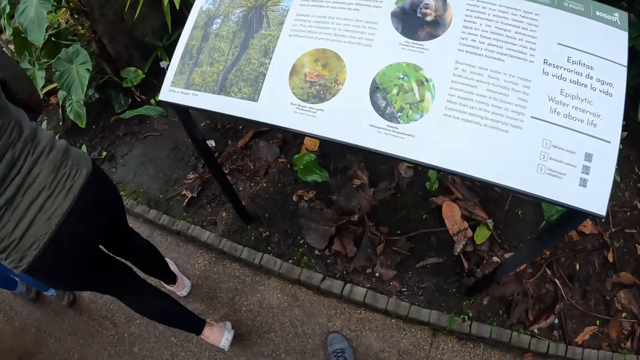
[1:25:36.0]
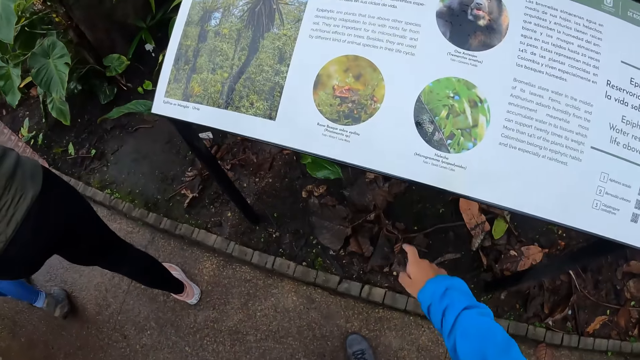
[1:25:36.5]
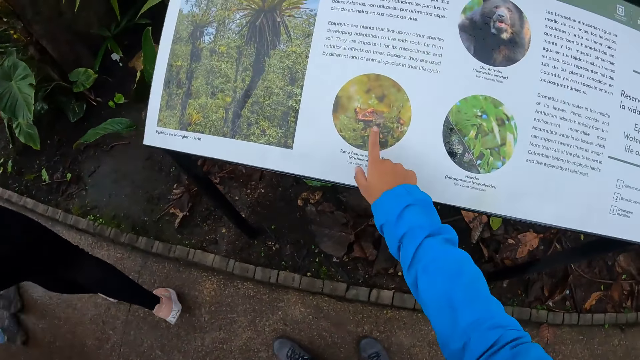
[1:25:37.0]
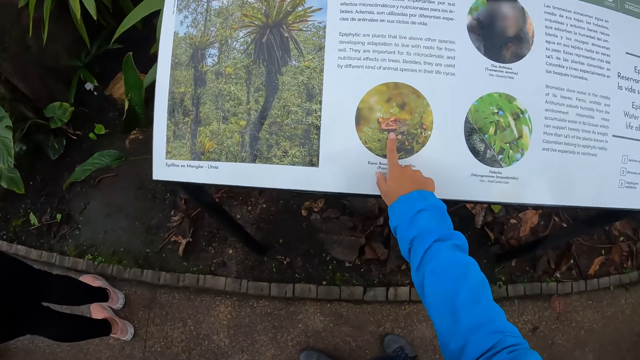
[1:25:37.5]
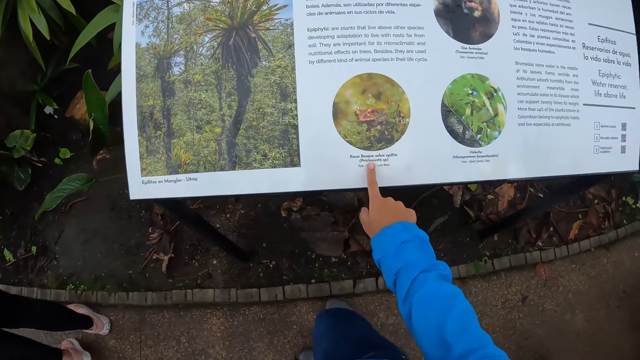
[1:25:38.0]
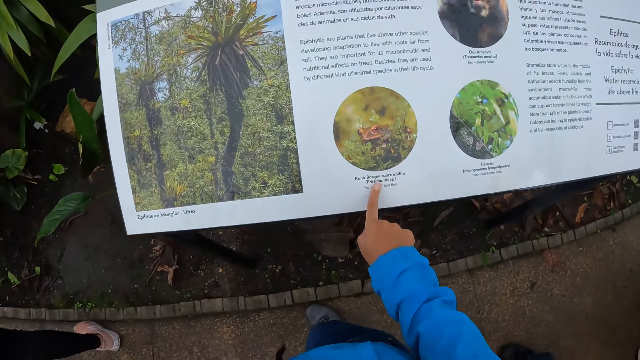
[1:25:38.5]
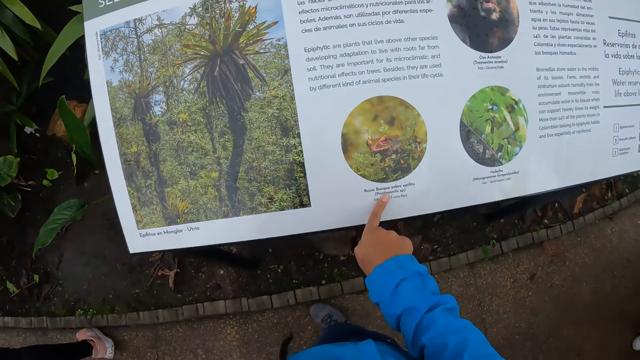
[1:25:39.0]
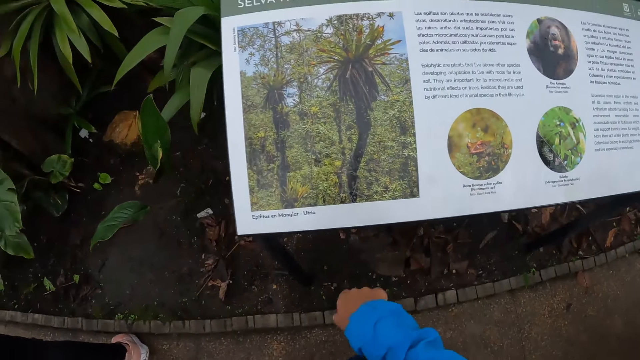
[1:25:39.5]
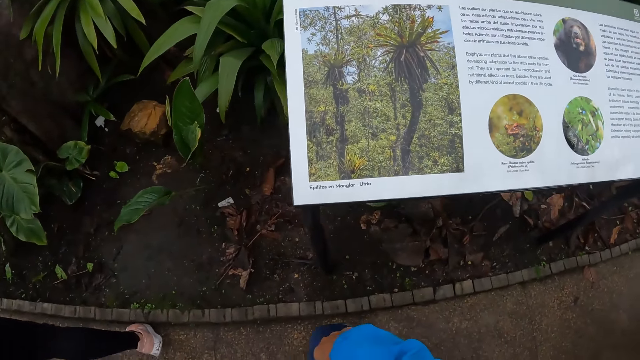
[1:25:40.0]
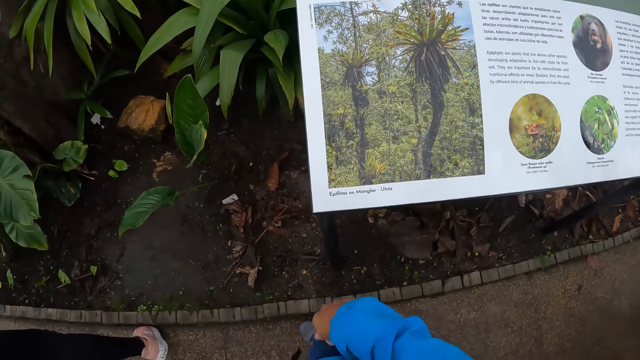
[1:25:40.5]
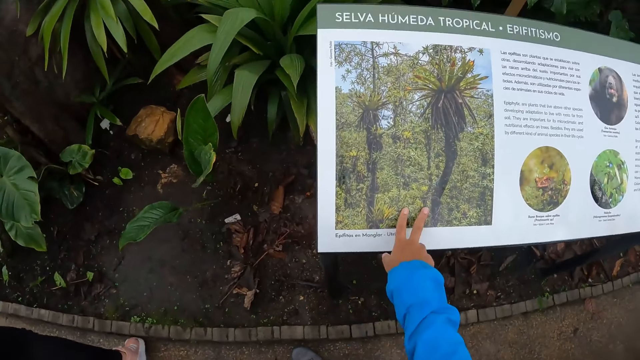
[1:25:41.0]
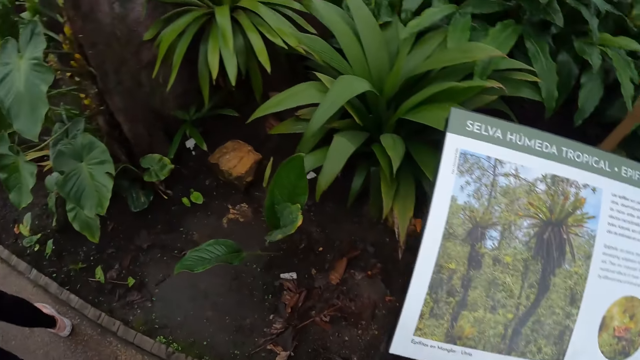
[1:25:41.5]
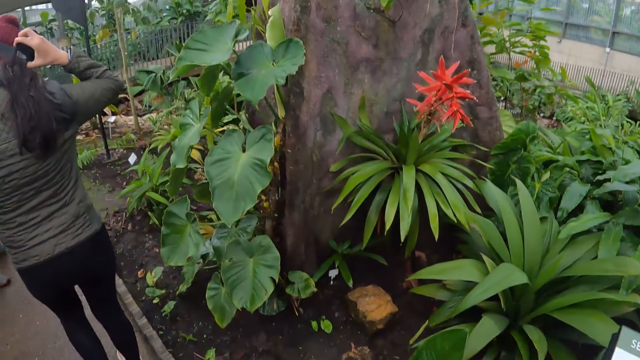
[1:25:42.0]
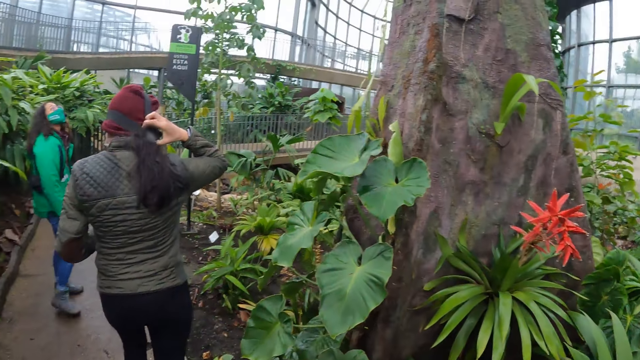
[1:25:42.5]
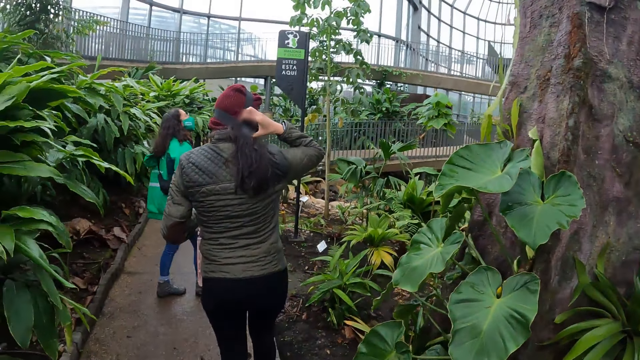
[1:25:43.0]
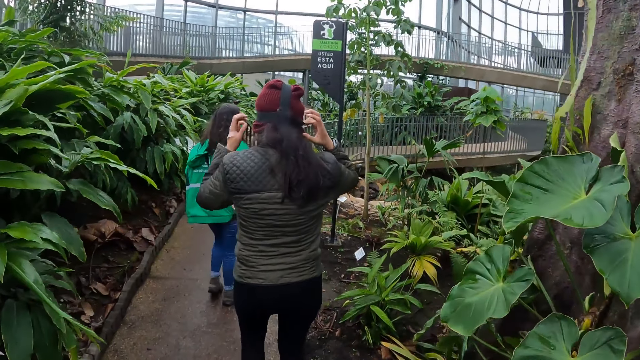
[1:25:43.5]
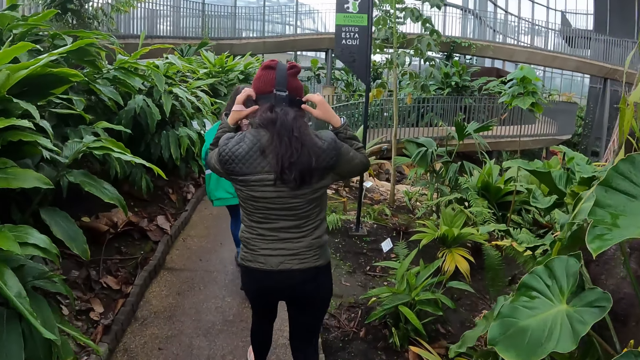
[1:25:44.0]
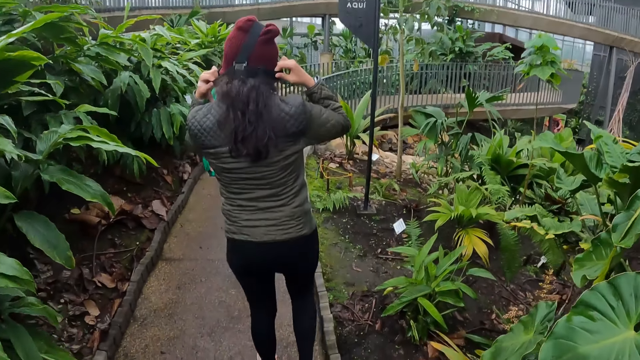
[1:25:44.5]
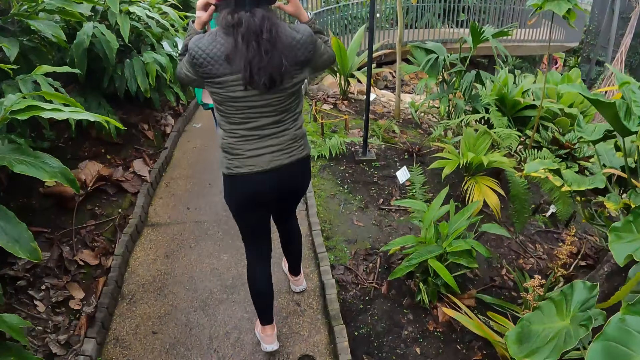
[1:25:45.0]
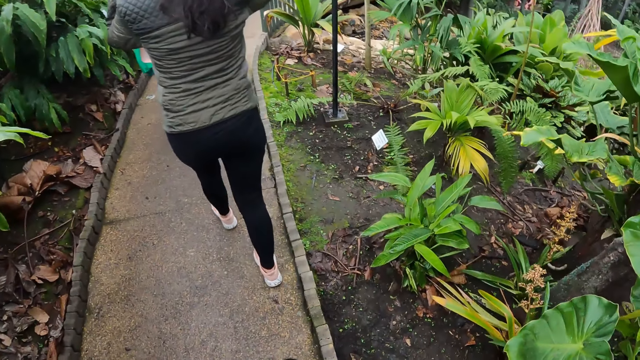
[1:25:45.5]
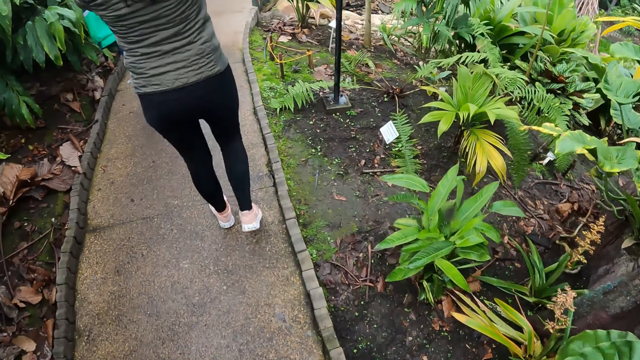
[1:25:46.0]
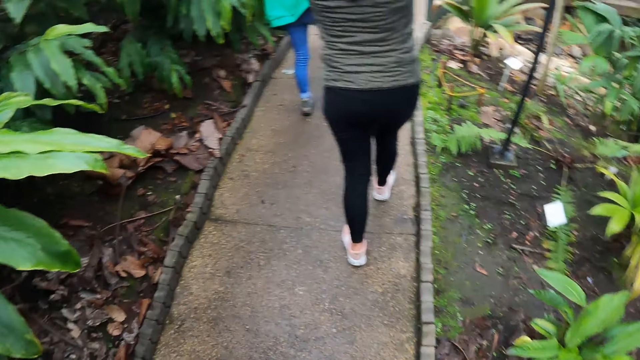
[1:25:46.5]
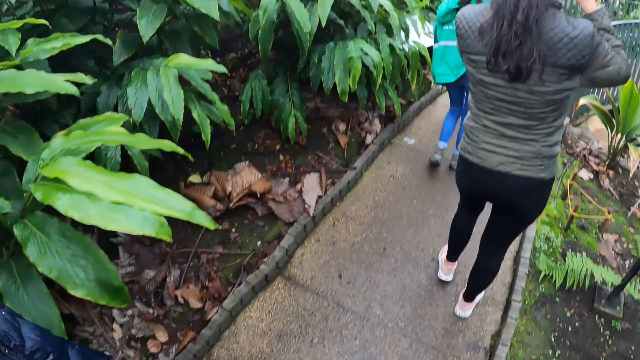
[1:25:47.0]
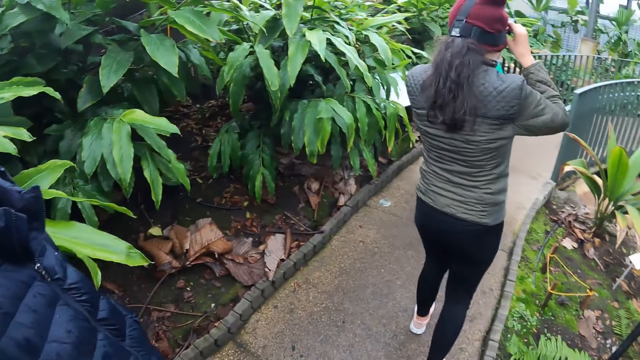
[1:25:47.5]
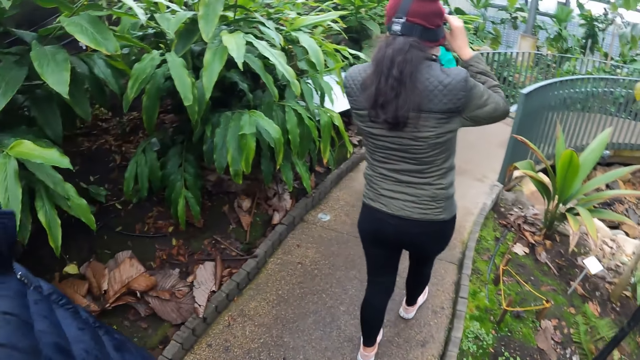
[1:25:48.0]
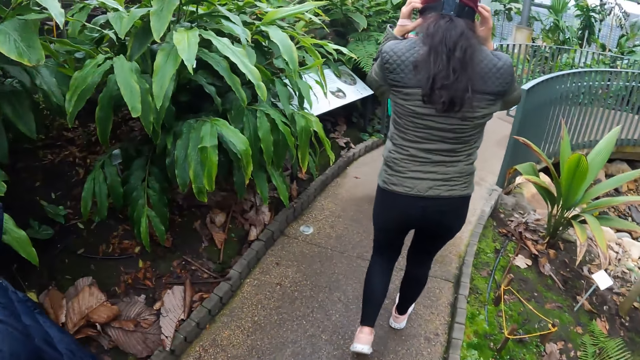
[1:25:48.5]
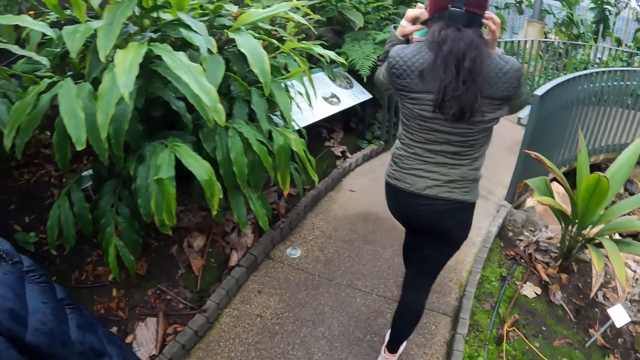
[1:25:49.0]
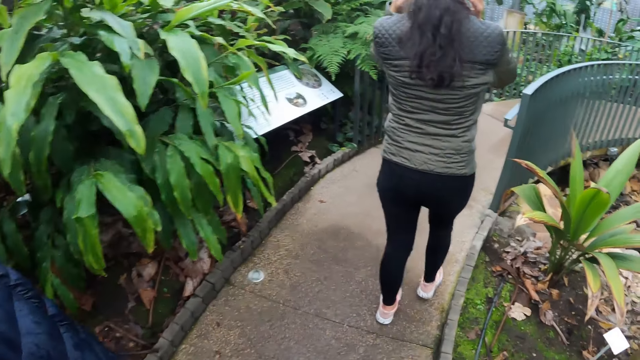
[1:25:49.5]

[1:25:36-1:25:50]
The camera wearer touches a plaque with her right hand. She touches the plaque with her right hand again. She walks around.

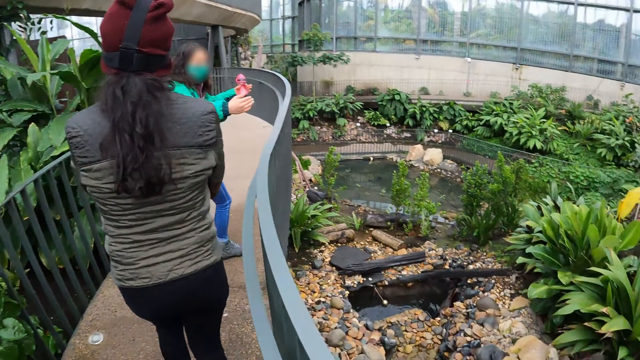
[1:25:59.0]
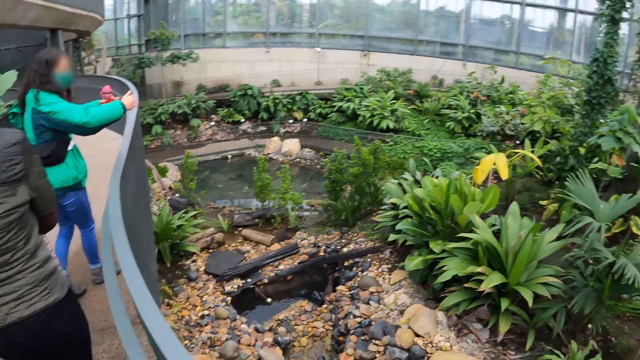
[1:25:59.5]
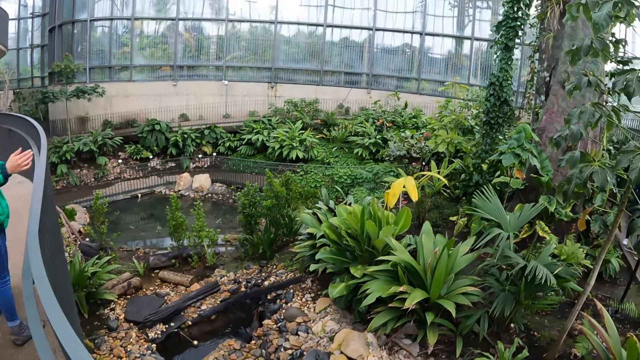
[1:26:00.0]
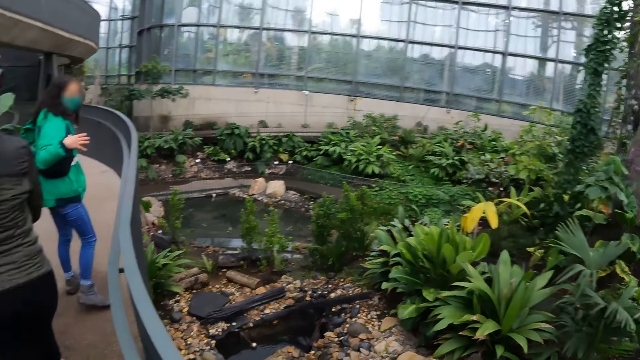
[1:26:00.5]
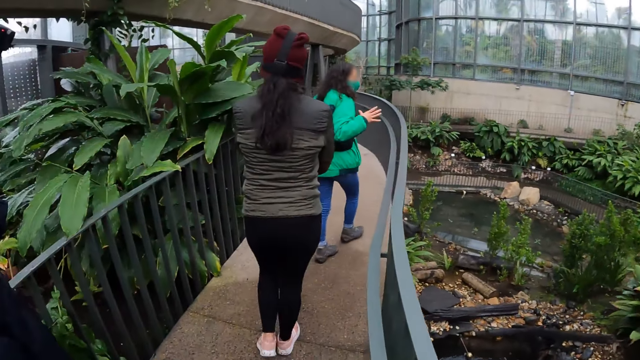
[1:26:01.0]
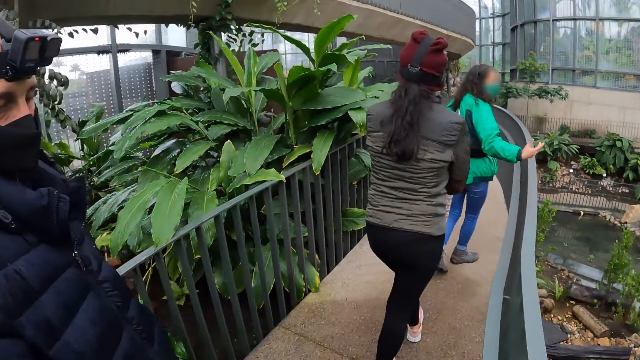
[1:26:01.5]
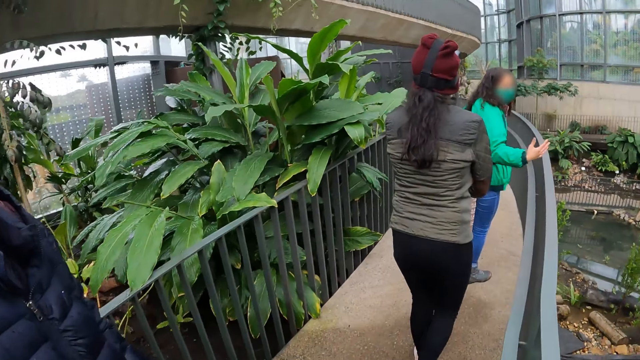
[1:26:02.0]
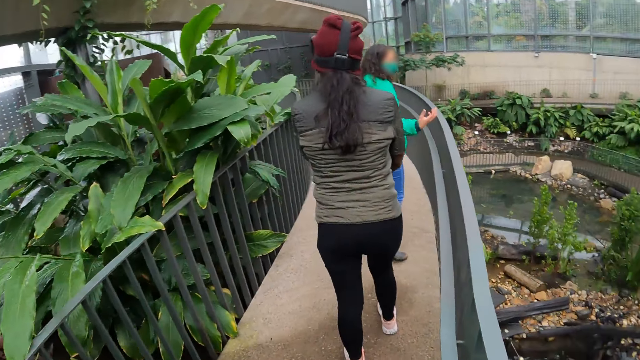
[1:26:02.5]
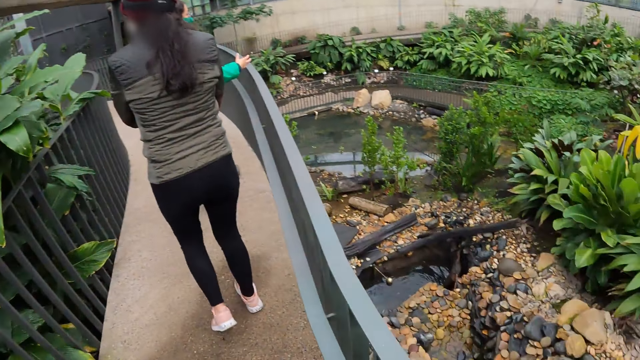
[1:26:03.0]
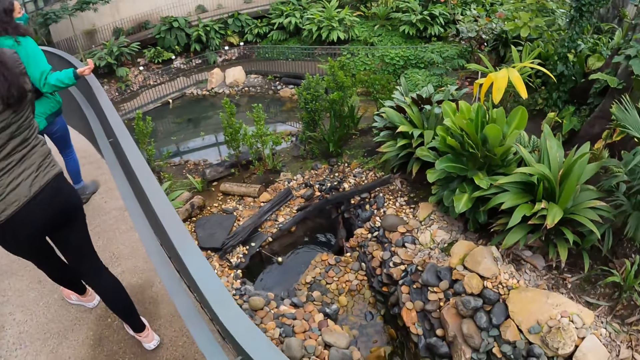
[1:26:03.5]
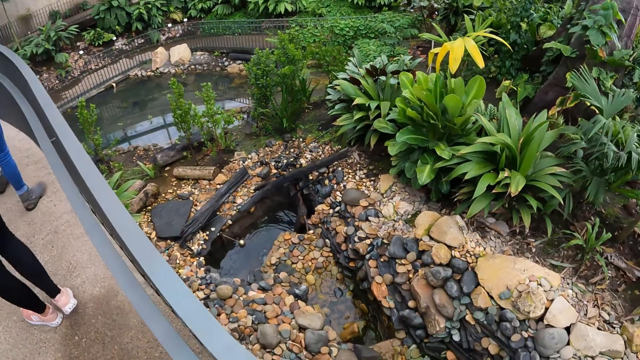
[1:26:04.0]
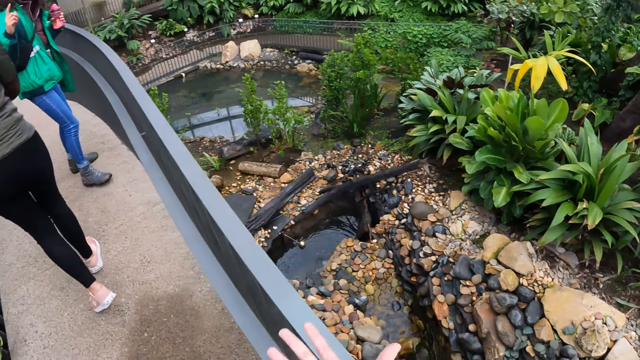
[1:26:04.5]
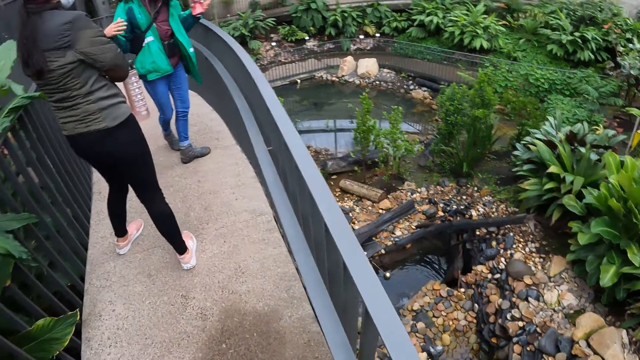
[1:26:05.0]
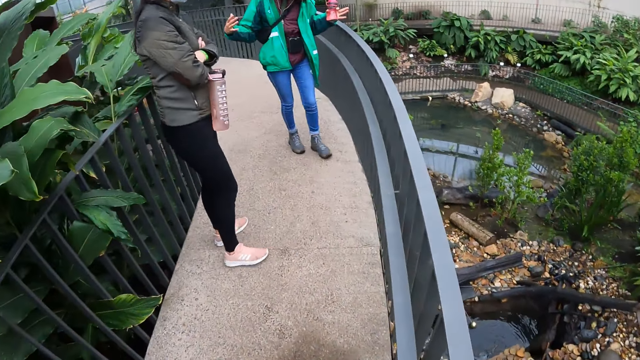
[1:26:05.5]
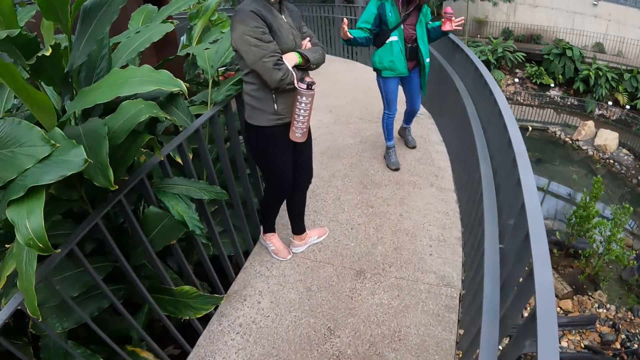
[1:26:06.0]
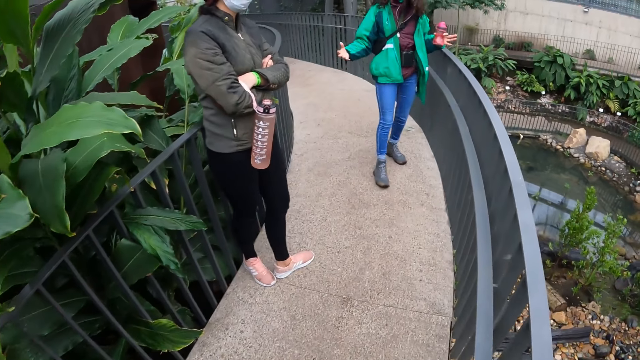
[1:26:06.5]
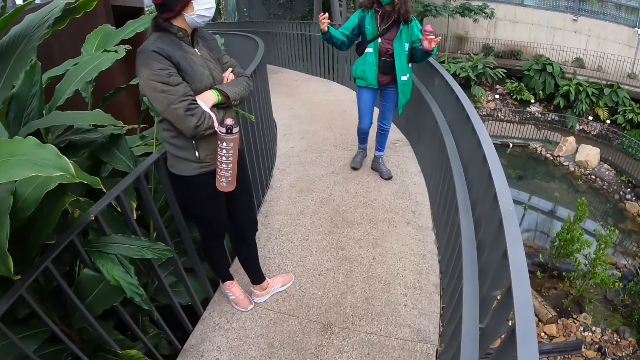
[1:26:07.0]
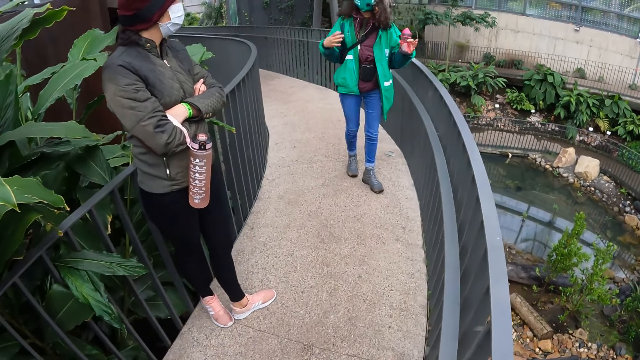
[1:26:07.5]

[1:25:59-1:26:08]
A woman interacts with the camera wearer and a group of people on the path. The camera wearer looks around. They walk around.
